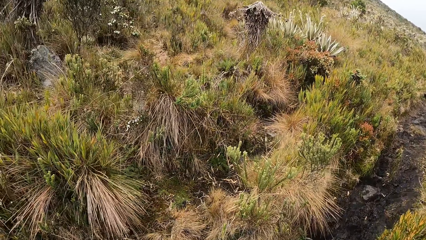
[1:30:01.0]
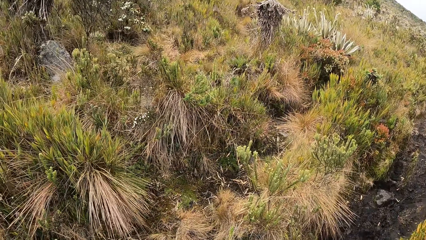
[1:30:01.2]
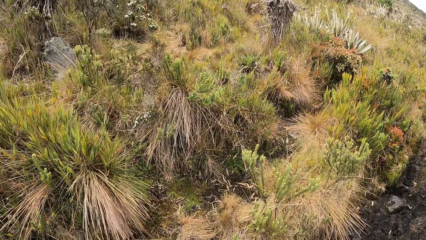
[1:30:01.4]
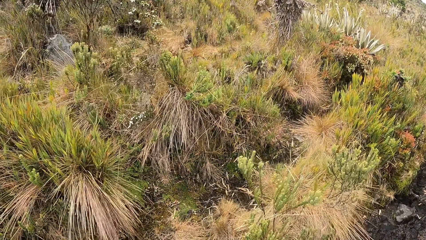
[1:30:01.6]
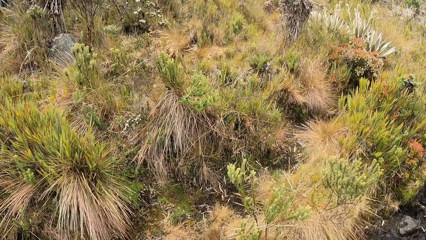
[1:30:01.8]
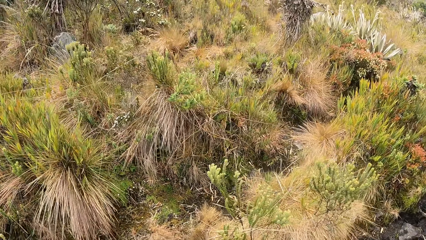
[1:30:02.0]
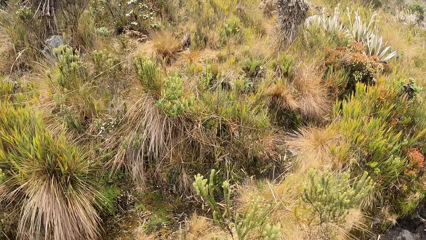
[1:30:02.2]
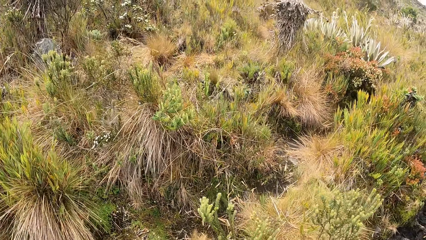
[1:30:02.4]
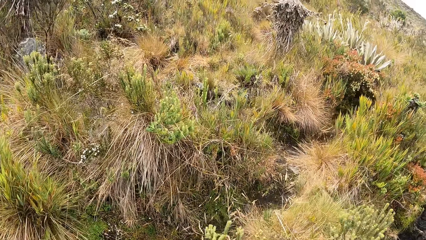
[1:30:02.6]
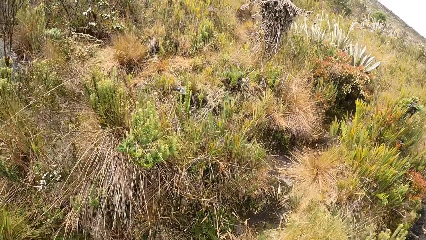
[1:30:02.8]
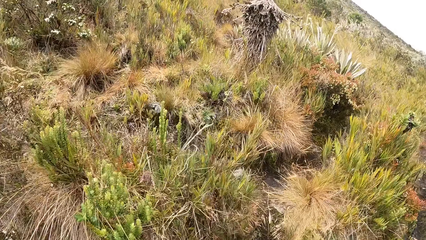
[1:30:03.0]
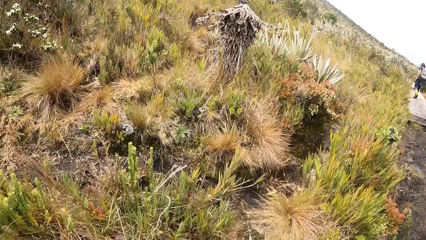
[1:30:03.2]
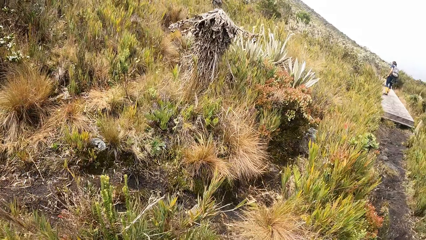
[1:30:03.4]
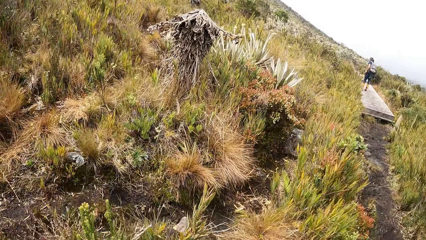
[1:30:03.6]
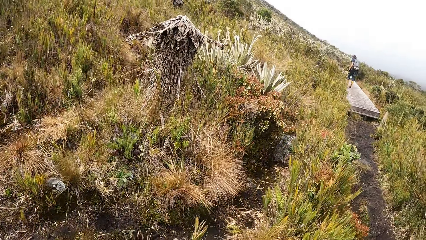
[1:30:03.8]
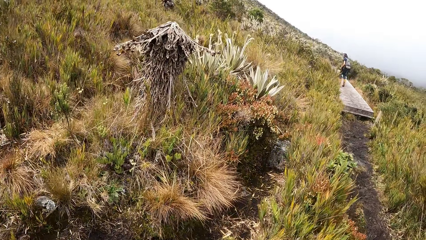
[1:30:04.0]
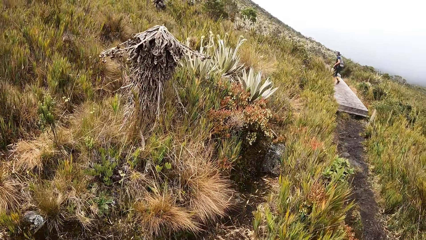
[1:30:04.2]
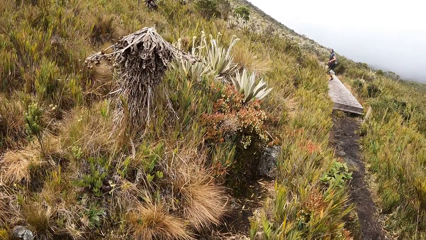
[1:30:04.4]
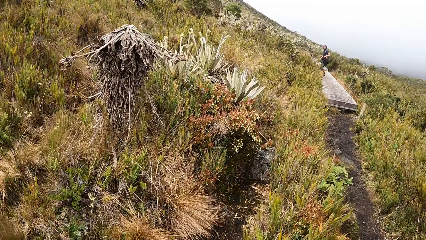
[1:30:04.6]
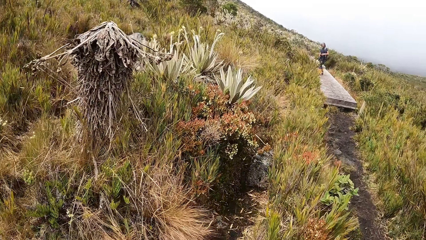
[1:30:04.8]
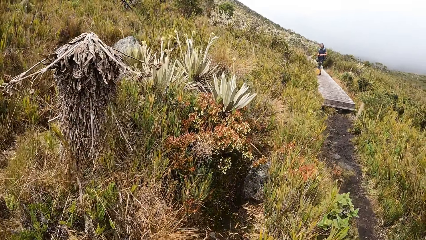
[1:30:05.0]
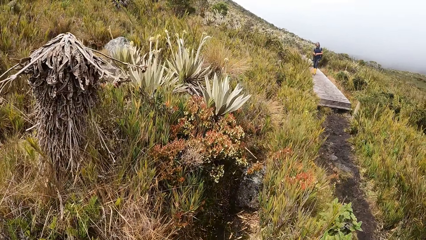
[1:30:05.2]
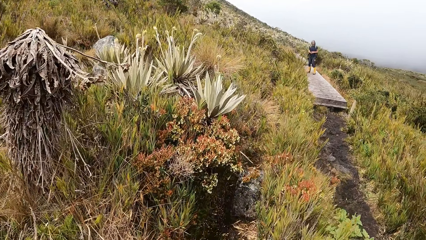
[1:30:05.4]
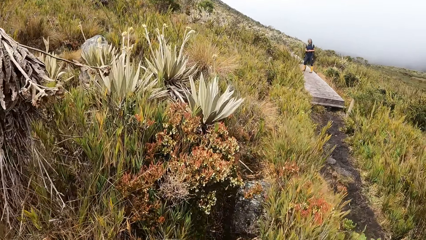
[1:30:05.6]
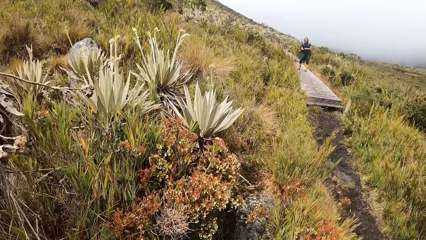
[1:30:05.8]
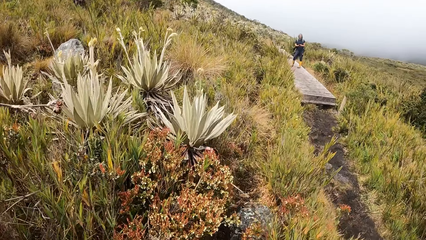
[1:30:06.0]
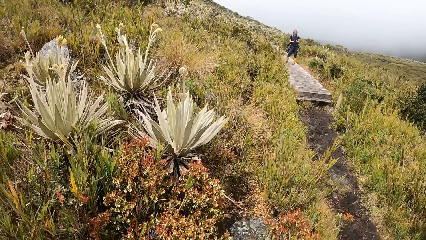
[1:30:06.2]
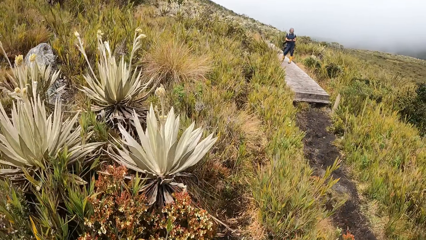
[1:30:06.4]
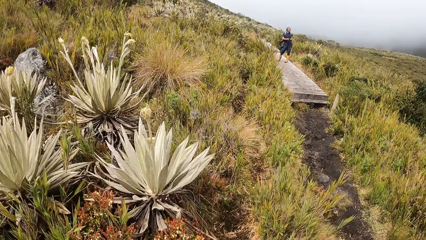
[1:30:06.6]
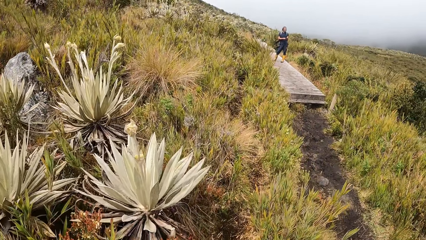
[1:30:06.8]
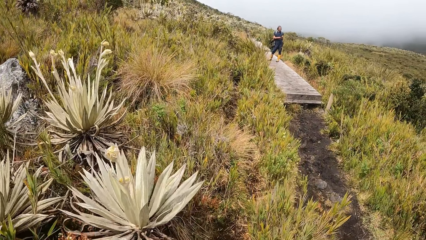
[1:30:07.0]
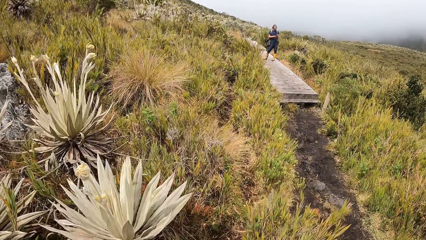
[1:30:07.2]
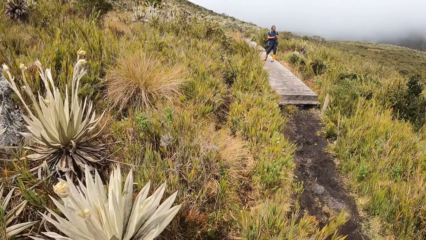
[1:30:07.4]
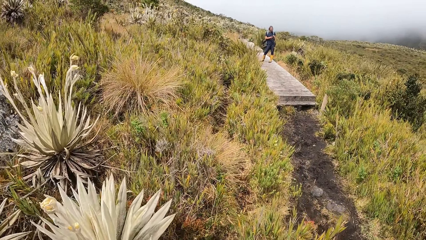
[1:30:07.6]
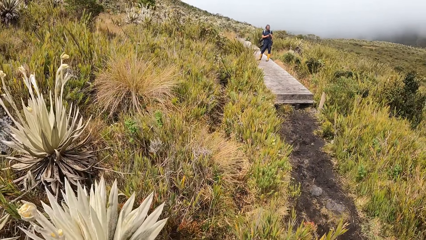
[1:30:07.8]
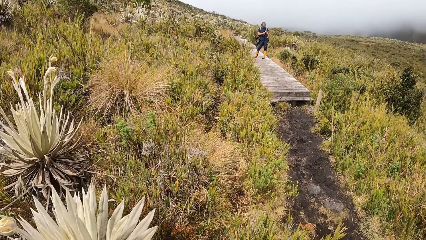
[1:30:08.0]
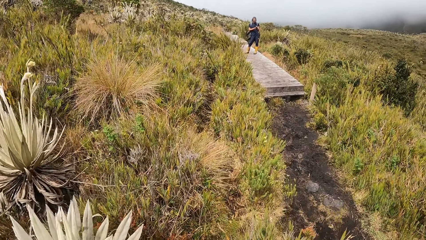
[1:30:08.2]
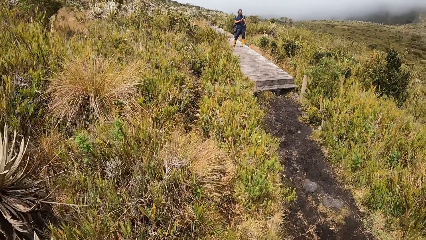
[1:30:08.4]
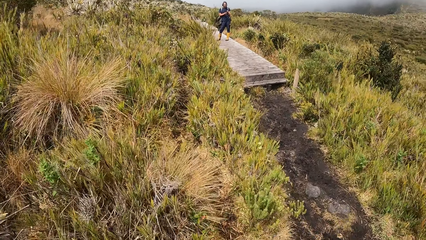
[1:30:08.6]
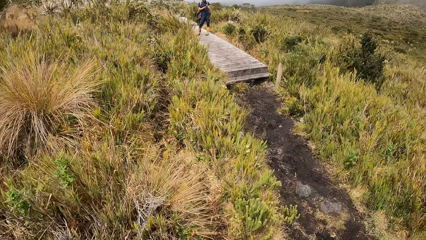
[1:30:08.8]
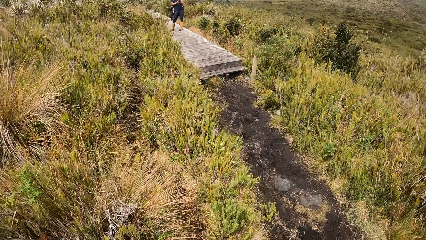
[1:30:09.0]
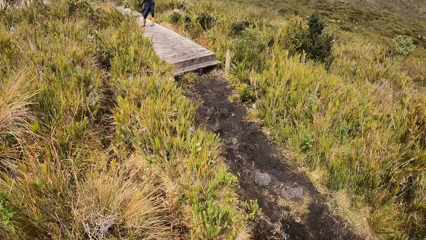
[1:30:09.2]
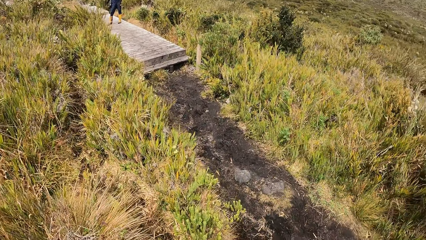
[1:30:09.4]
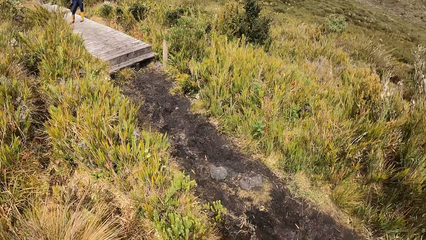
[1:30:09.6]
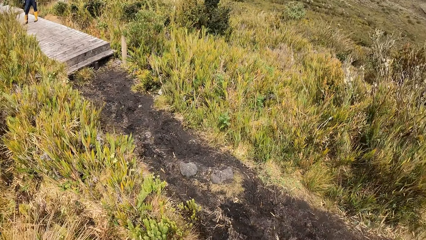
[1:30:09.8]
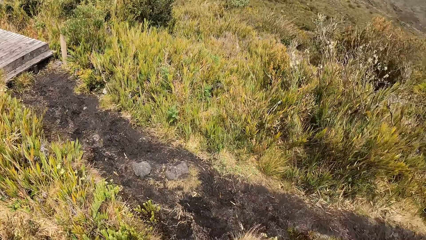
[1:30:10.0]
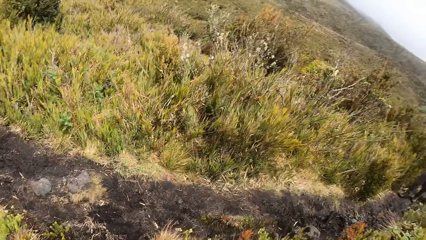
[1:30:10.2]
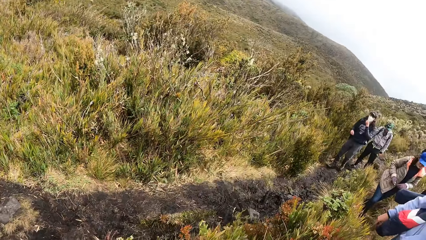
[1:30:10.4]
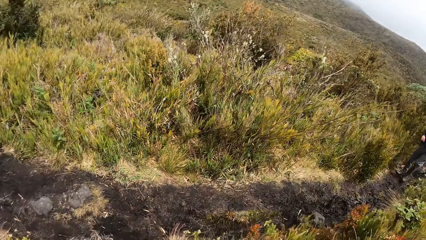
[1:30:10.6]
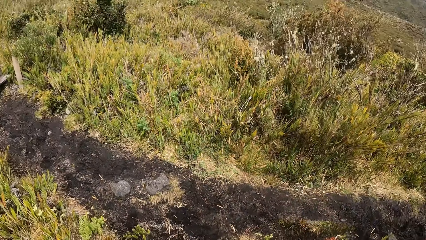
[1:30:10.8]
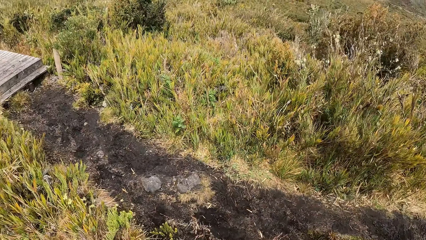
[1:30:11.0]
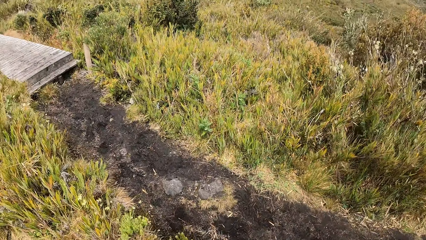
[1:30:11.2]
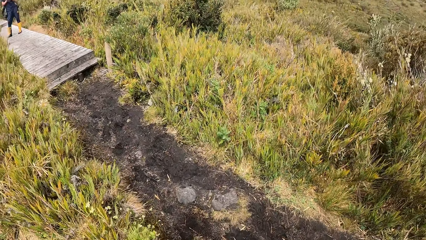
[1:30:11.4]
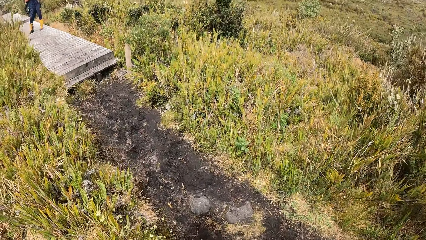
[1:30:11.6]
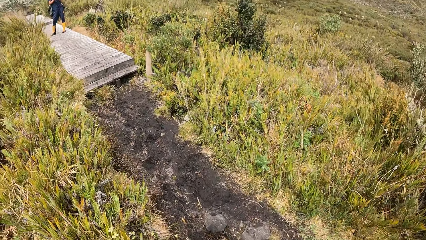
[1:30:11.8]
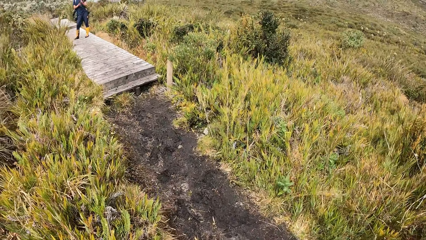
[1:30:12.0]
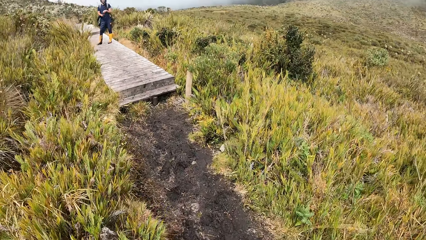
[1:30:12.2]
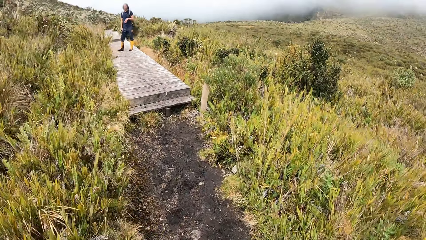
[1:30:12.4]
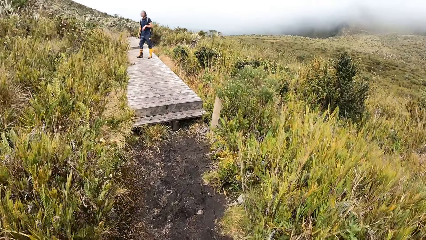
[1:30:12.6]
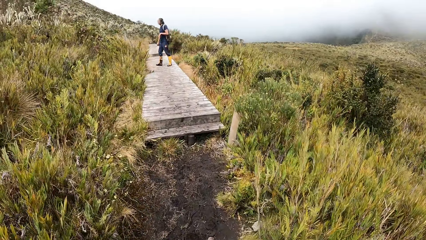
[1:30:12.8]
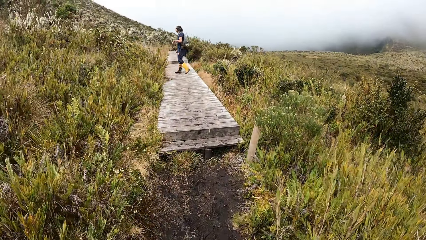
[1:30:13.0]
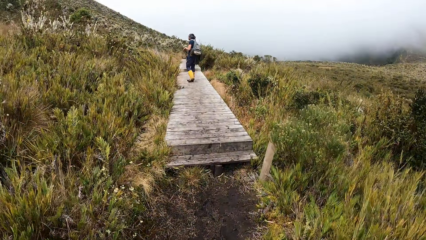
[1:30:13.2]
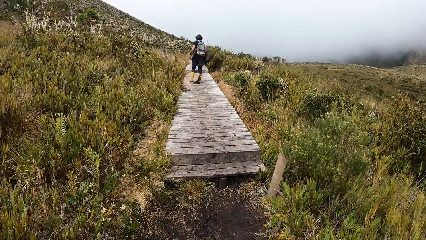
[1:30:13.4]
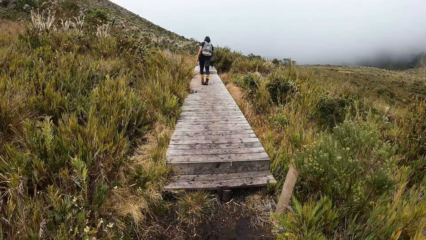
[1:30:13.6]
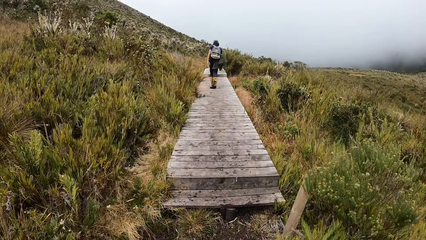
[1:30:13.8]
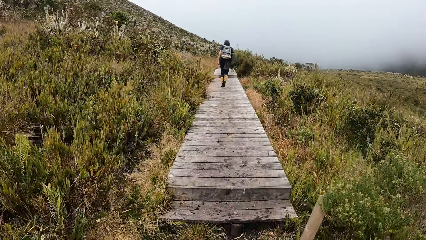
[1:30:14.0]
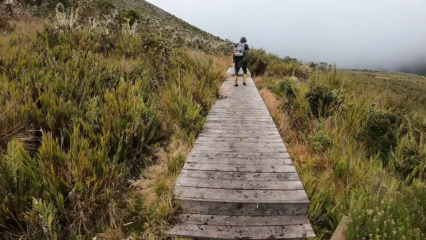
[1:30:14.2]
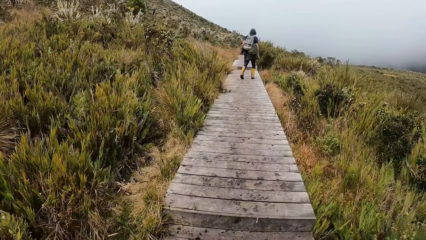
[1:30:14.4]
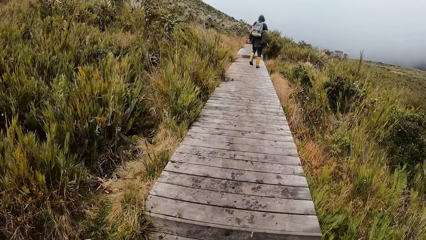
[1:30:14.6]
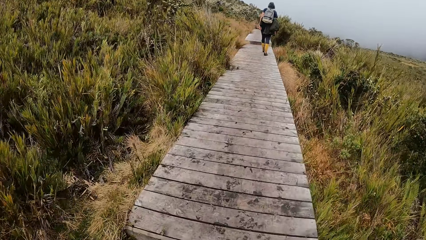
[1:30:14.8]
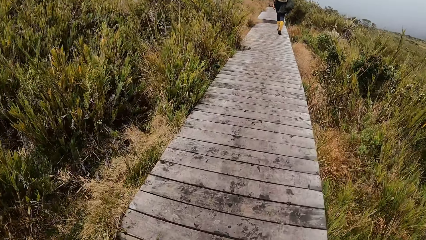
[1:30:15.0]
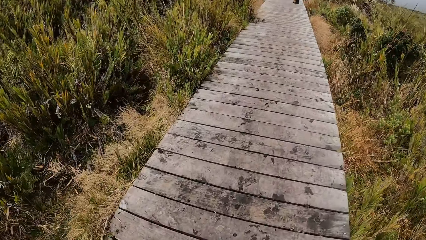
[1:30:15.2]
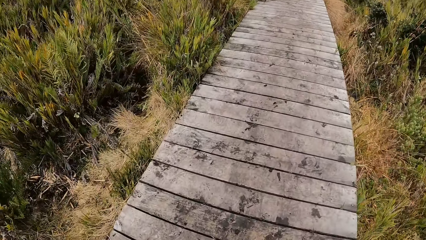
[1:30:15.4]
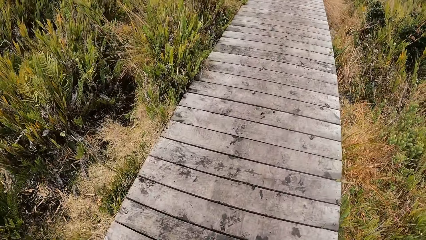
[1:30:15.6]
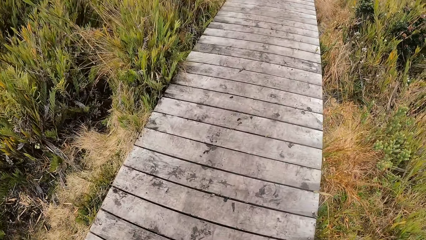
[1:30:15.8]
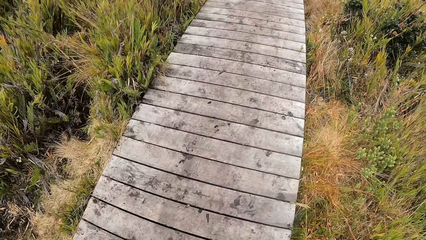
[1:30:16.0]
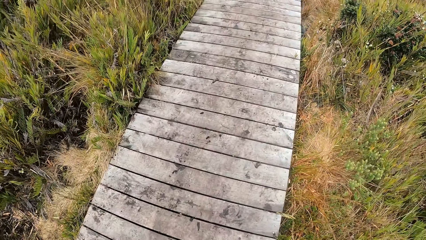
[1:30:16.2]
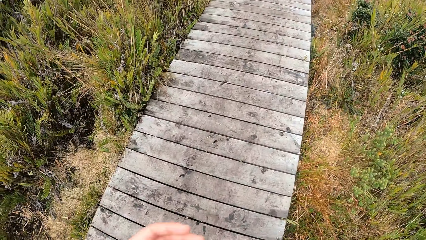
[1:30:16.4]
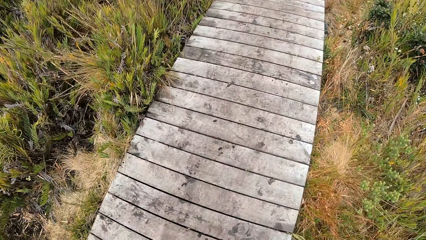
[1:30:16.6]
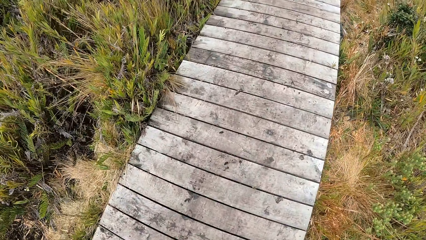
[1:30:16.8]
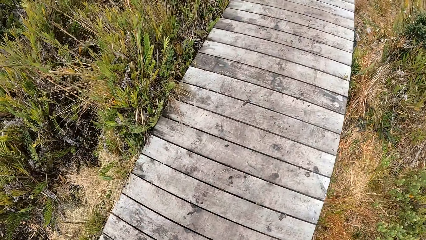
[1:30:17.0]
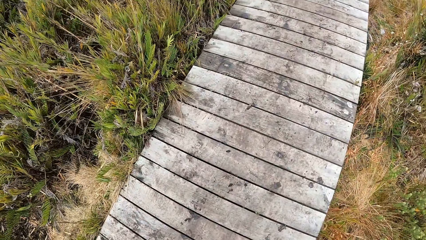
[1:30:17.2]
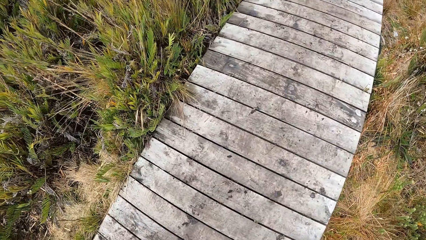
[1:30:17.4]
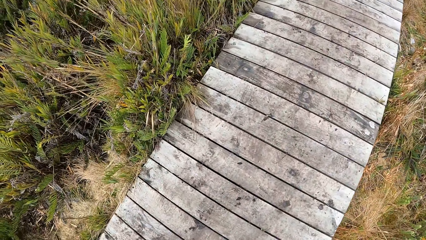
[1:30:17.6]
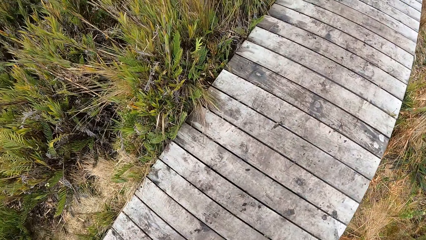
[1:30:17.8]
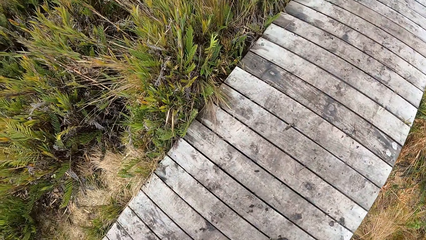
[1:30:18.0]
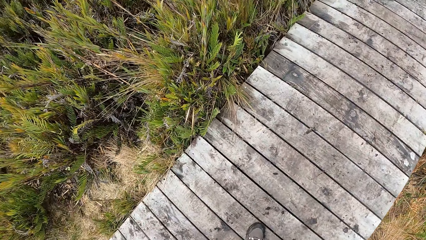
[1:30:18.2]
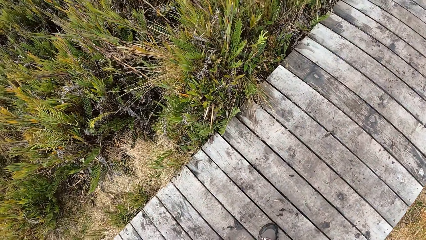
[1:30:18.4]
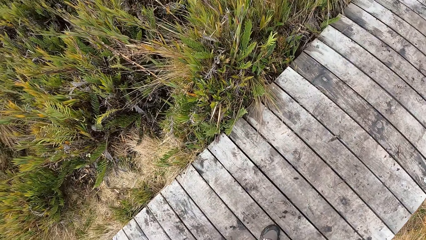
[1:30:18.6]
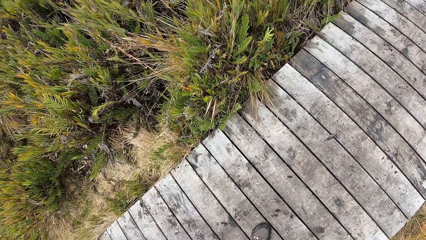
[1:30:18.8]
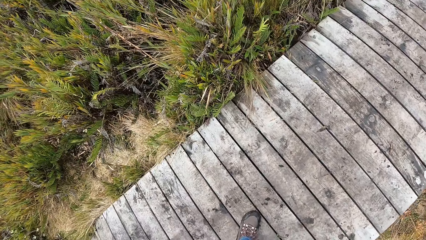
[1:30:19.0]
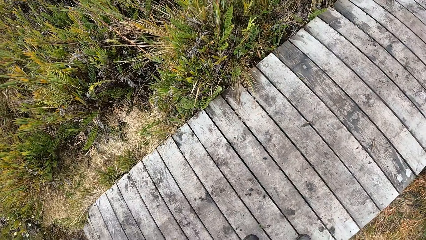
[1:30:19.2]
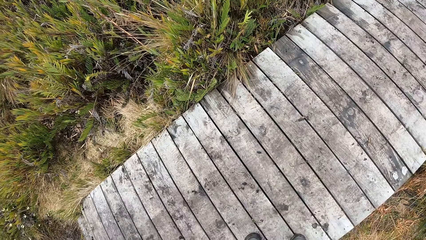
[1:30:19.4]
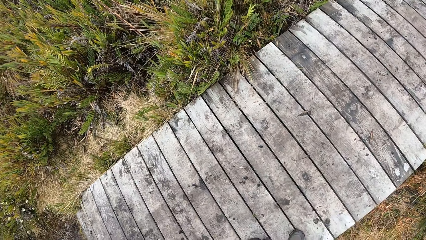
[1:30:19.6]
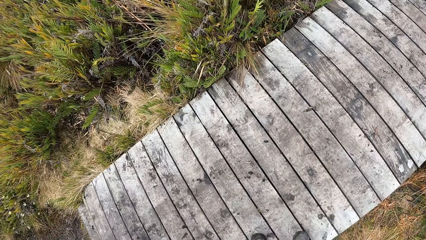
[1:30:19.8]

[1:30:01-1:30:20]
The camera wearer looks at the shrubs. They look around the forest. They walk around the forest. They look at the team. They walk on the wooden platform. They walk on the wooden bridge.
